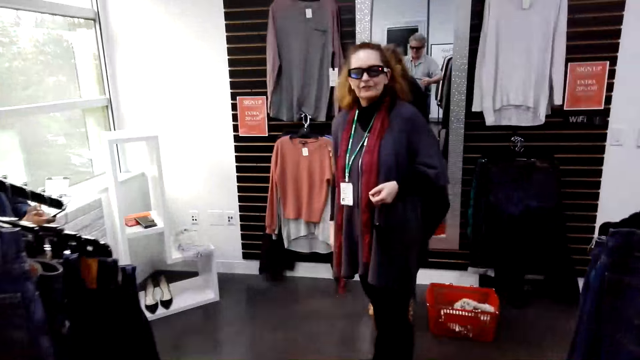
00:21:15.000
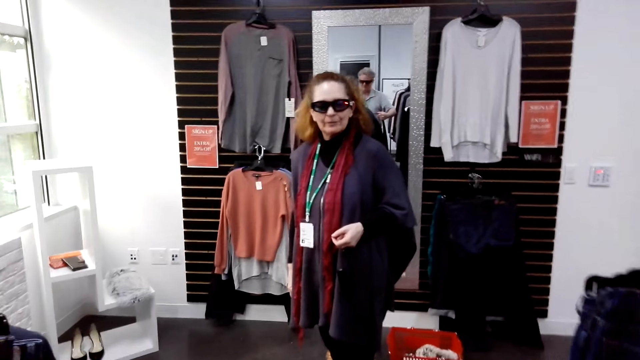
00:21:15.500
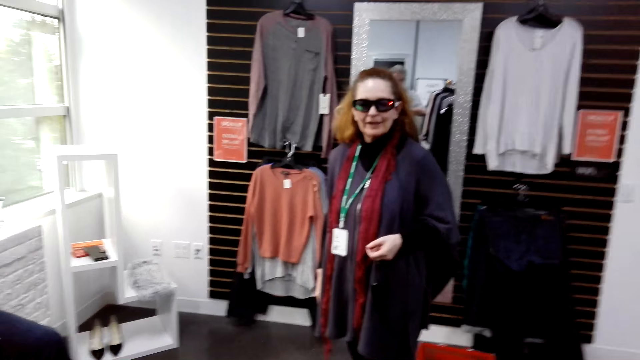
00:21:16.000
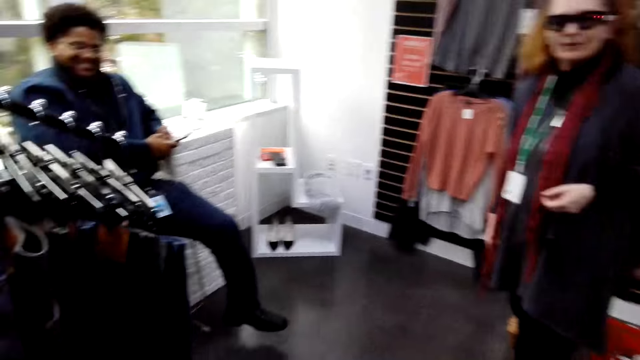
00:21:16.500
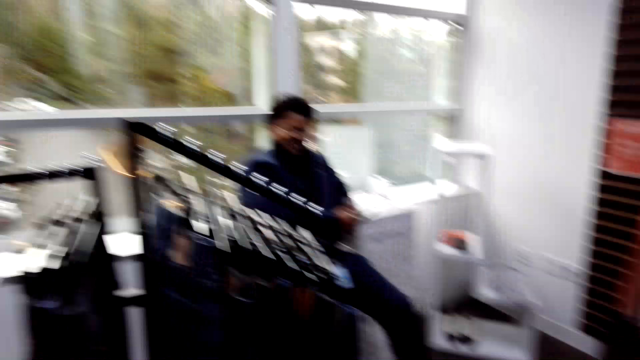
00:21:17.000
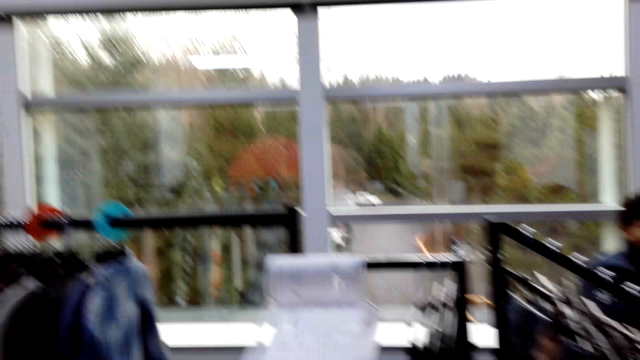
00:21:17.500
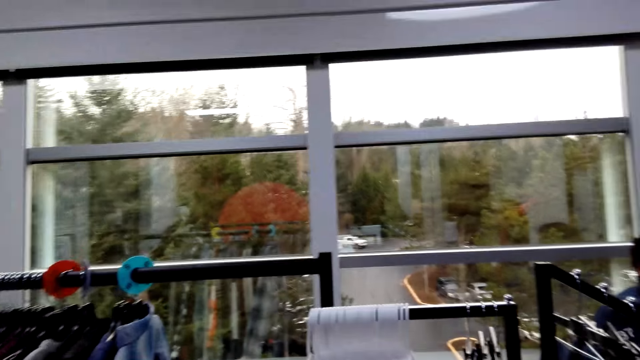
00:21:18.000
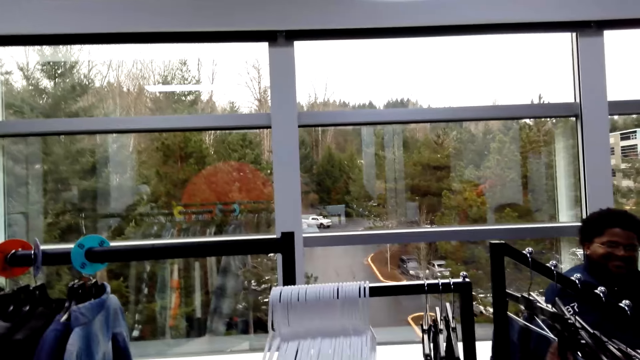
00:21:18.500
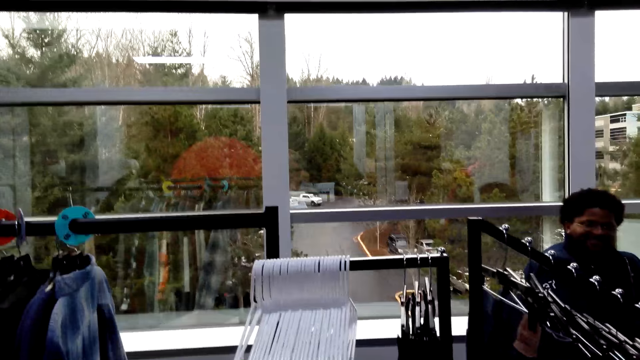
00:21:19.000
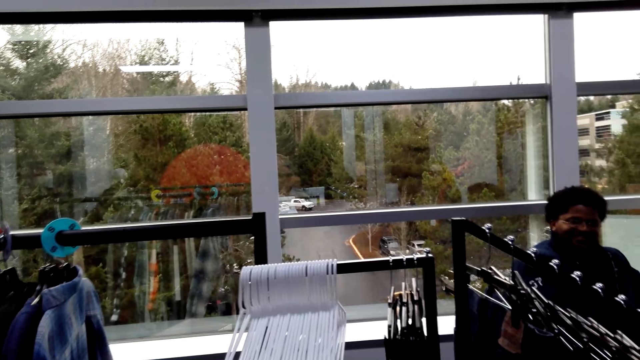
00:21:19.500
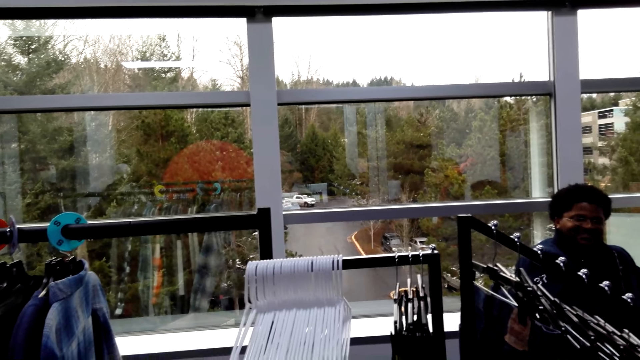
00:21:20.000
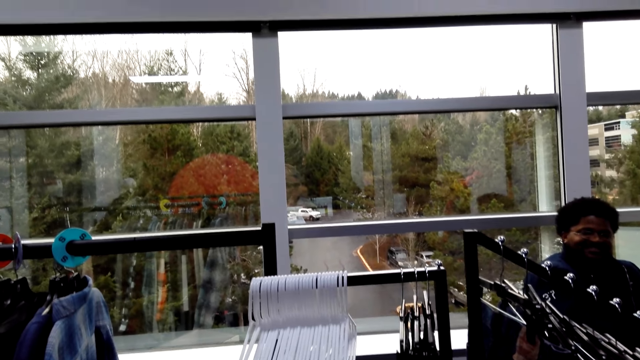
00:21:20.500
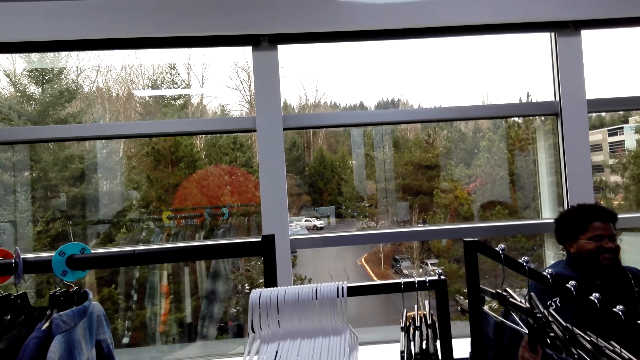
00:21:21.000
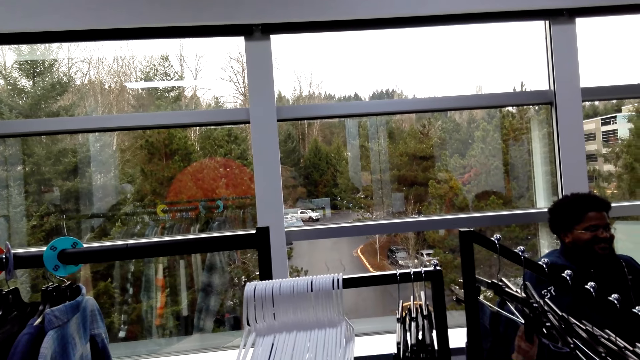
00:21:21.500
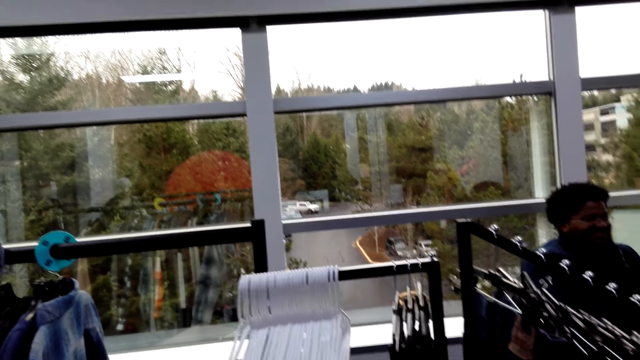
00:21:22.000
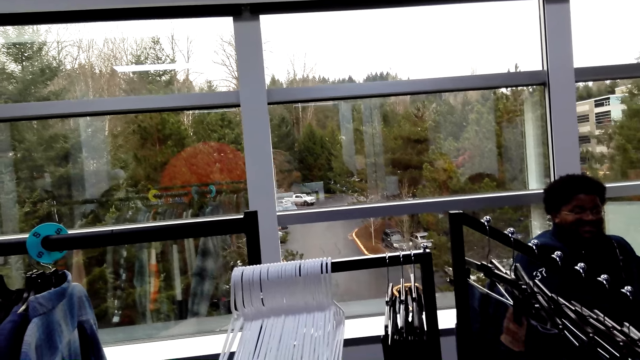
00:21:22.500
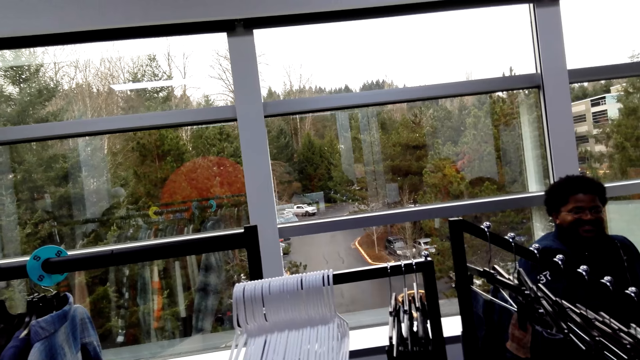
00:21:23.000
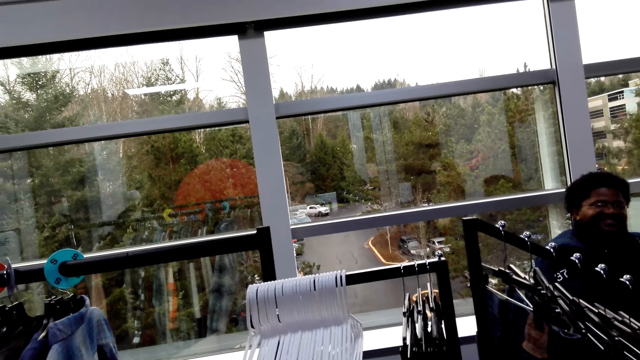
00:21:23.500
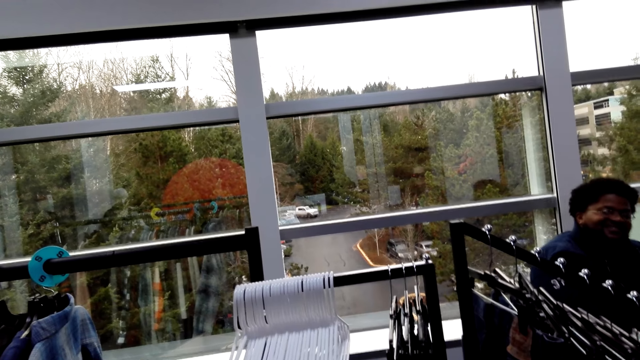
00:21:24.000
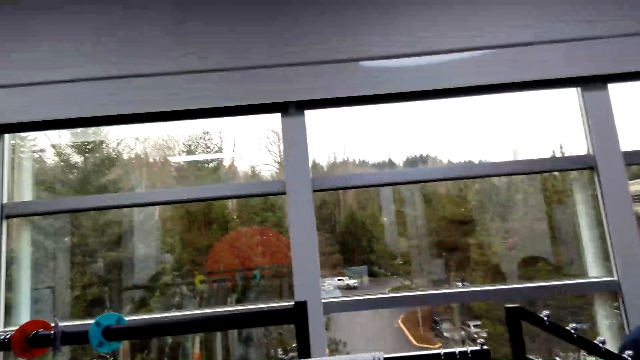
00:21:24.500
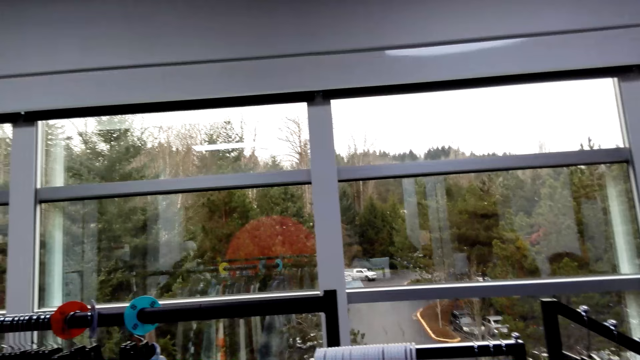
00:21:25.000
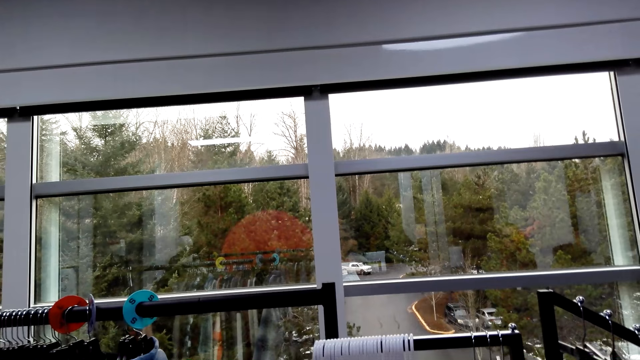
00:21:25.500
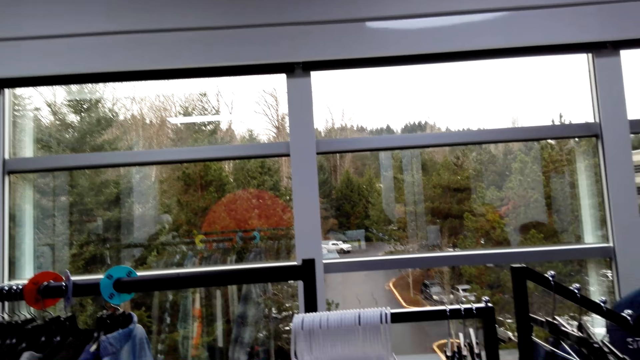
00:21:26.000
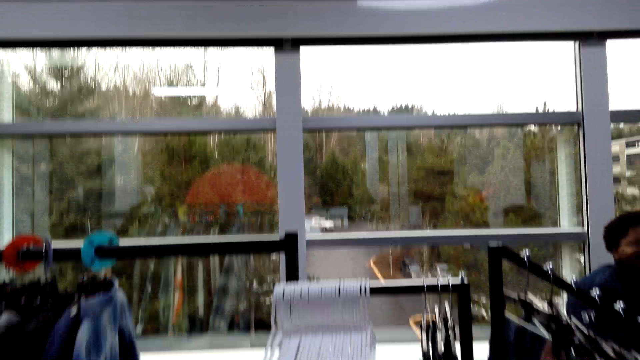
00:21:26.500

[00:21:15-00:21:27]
A woman converses. The camera wearer walks around. They turn around. They look around the shop. The woman converses with the camera wearer. The woman converses with the camera wearer again. A man nods. The camera wearer turns around.

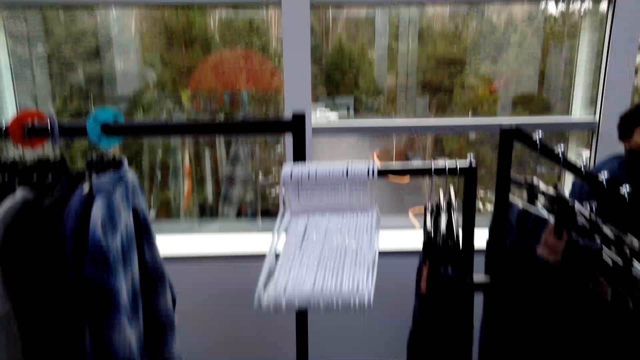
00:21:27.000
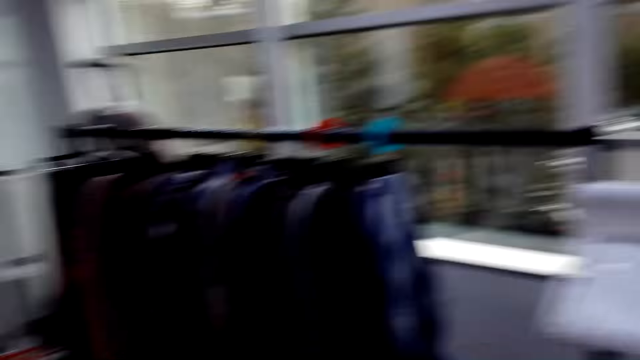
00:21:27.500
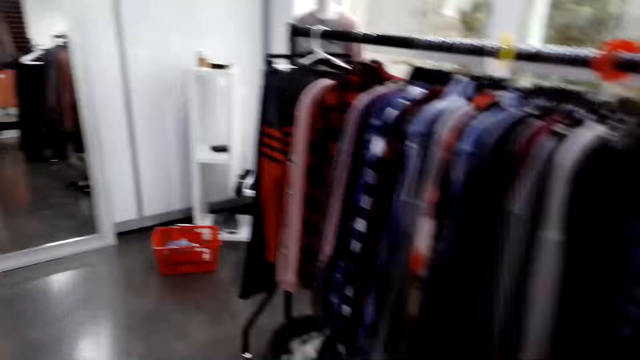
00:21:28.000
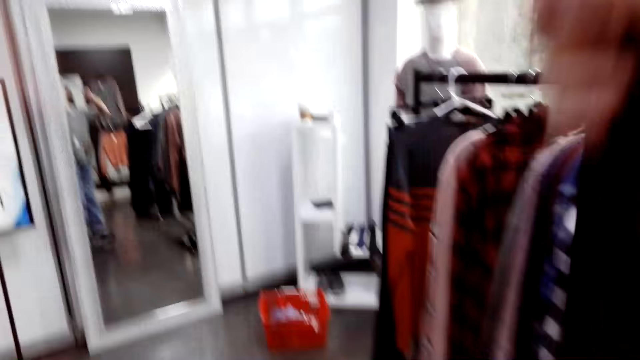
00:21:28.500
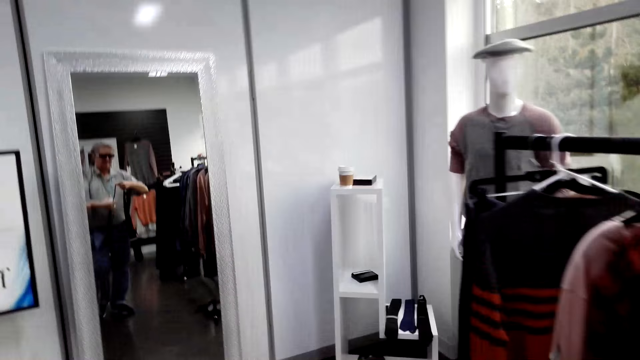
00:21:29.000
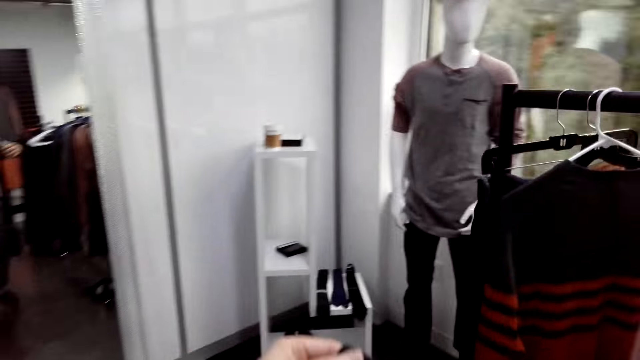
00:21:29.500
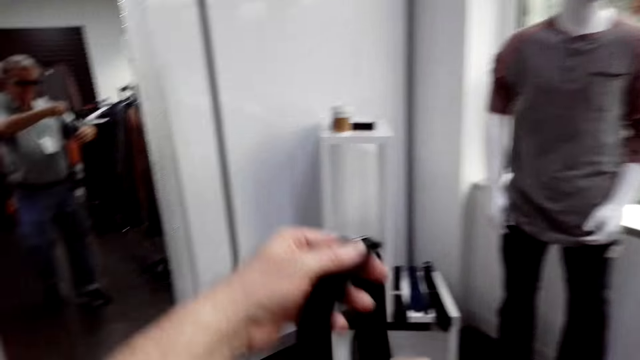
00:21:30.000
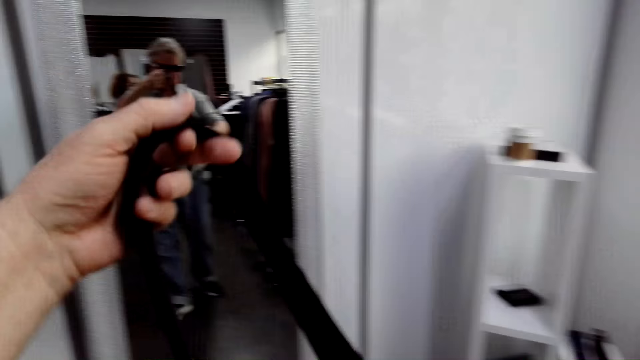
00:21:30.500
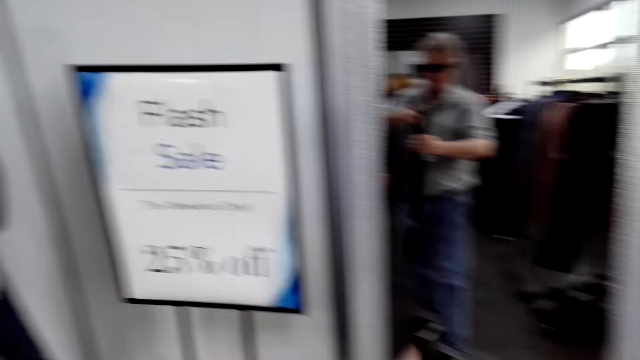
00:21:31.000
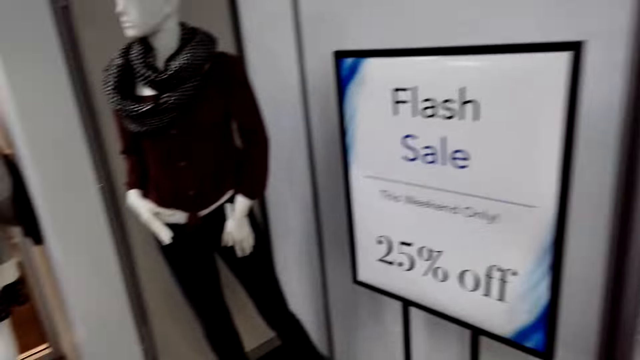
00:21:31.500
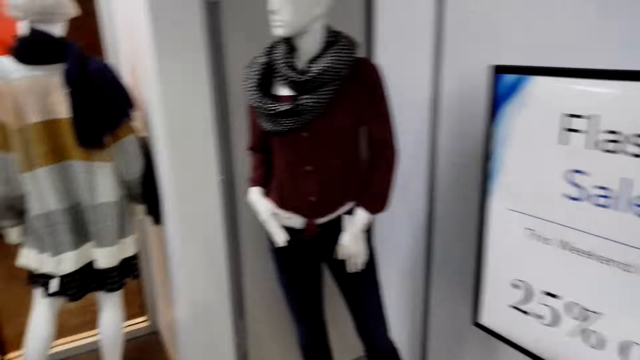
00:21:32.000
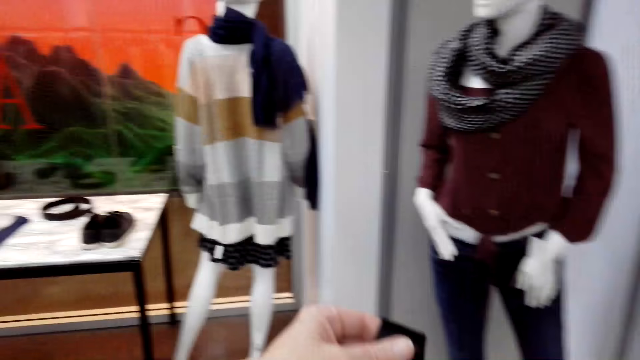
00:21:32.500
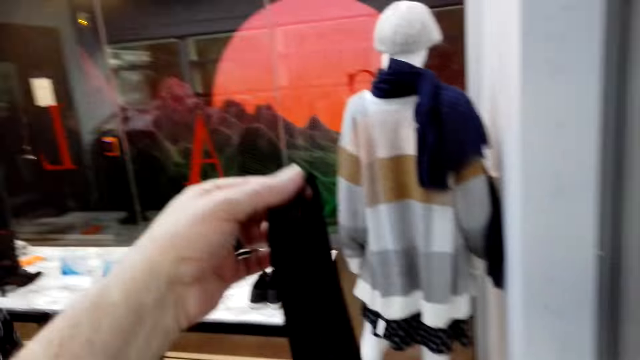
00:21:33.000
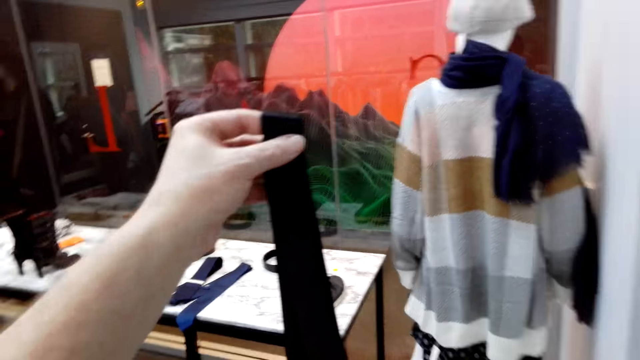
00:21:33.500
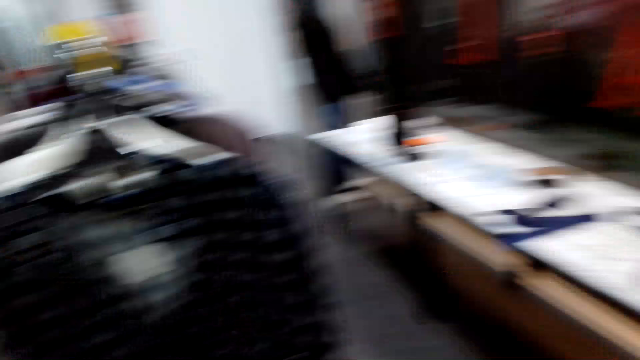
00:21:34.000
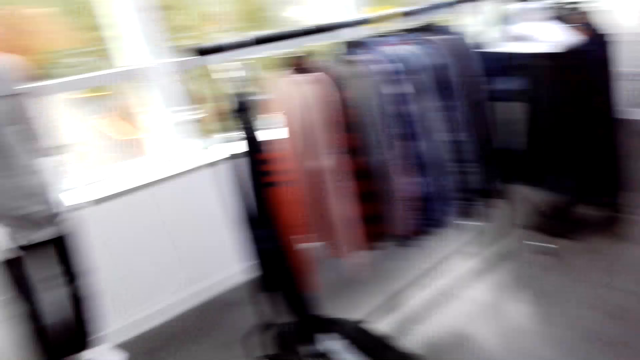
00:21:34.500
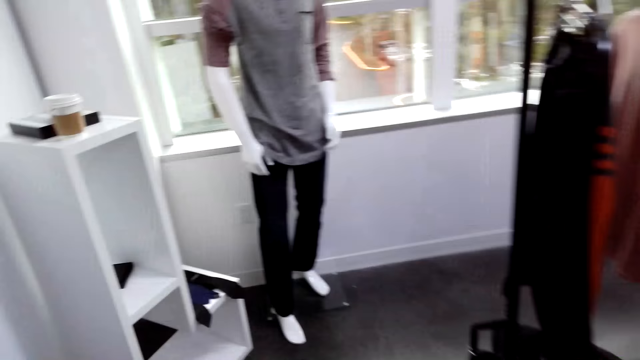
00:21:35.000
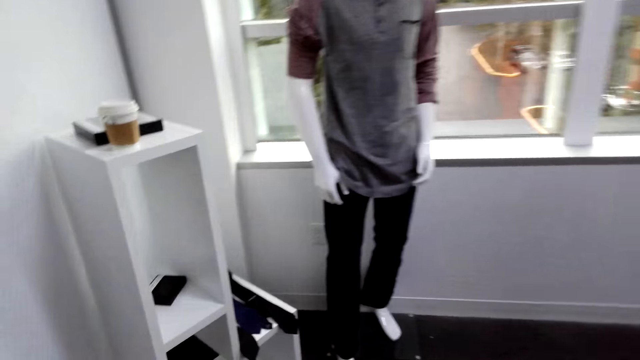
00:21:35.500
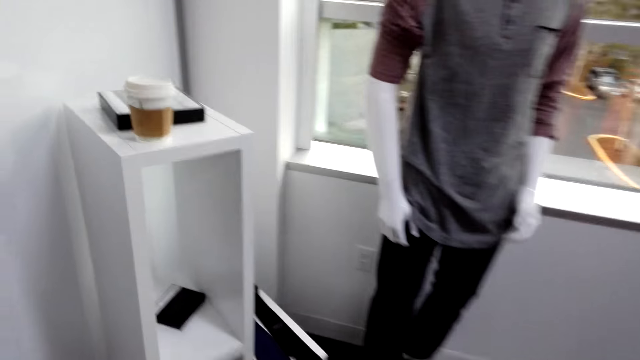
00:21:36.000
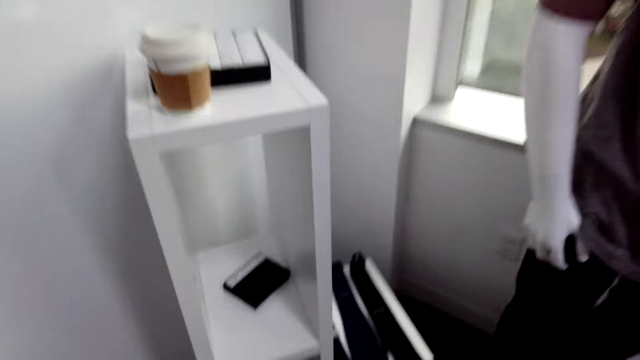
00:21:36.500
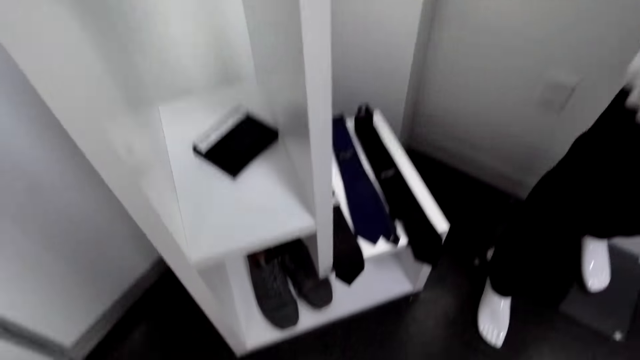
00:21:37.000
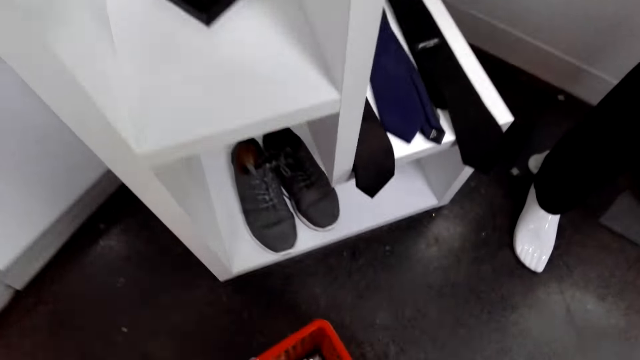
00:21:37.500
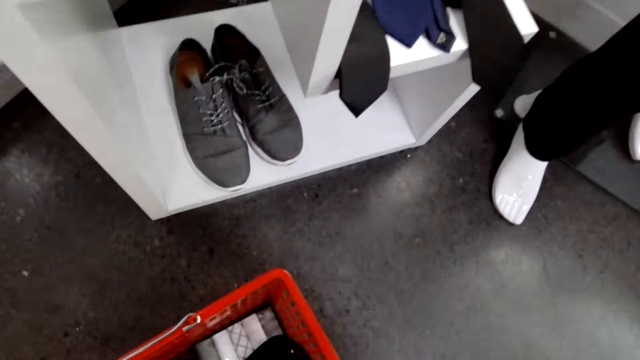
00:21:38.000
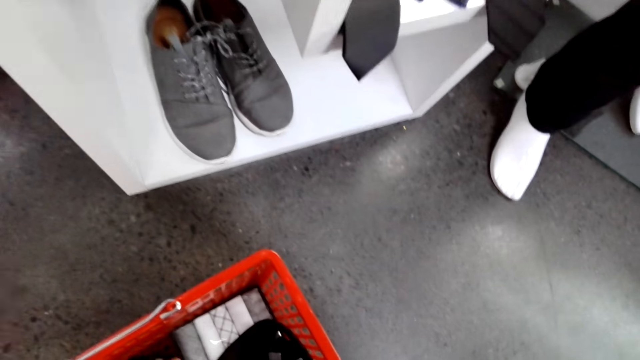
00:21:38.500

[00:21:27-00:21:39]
The camera wearer converses with a woman. The woman converses with the camera wearer. The camera wearer walks around. They look around the shop. They hold a tie. They turn around. They walk around the shop. They hold the tie. They turn around. They look around the shop. They walk around. They converse with the woman. They bend down.
